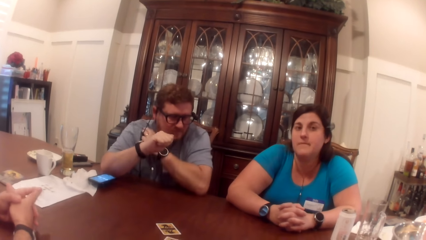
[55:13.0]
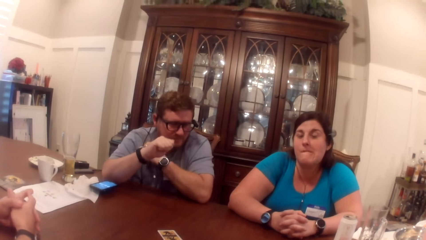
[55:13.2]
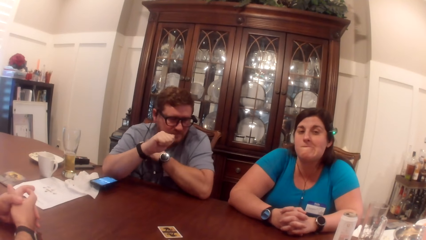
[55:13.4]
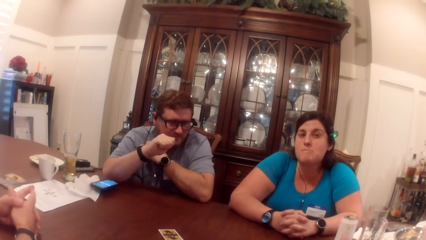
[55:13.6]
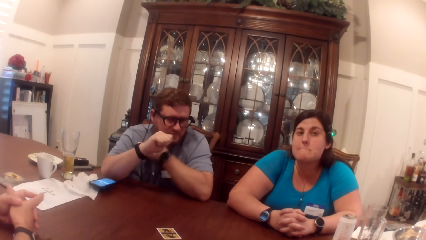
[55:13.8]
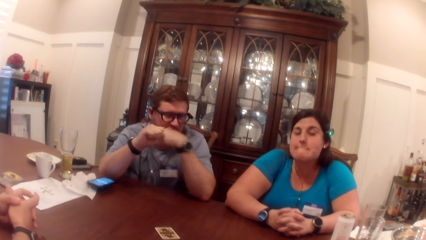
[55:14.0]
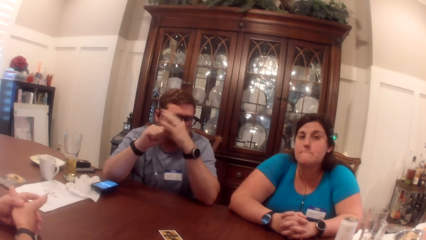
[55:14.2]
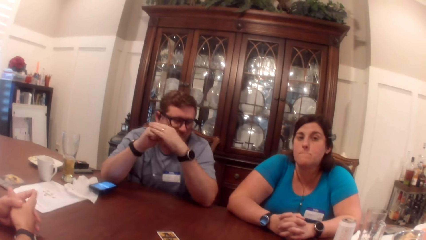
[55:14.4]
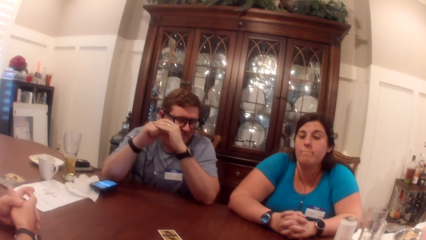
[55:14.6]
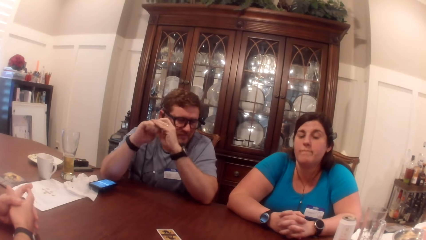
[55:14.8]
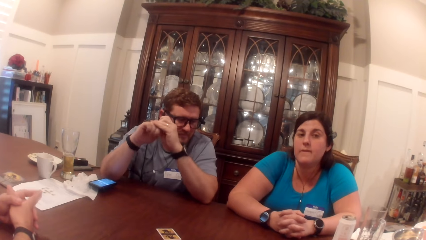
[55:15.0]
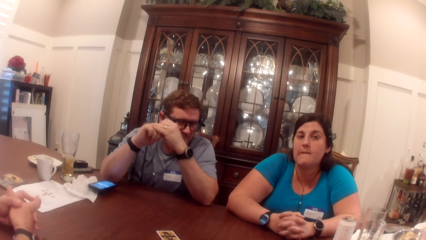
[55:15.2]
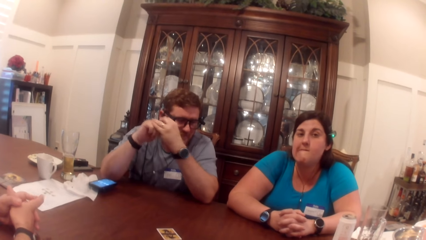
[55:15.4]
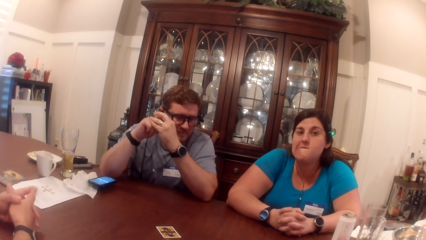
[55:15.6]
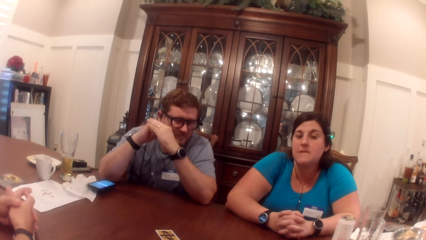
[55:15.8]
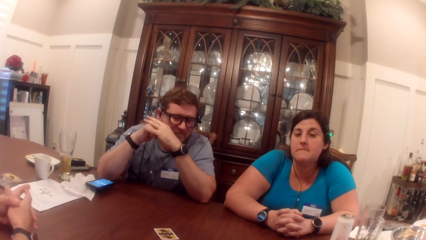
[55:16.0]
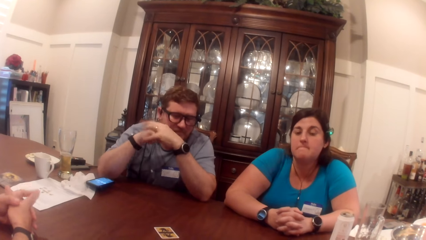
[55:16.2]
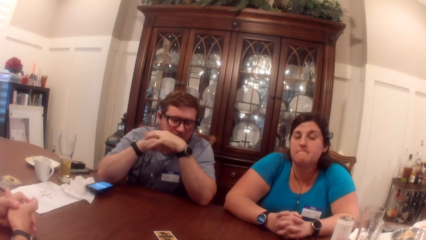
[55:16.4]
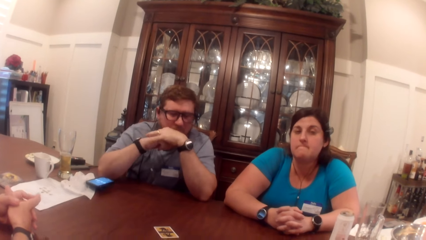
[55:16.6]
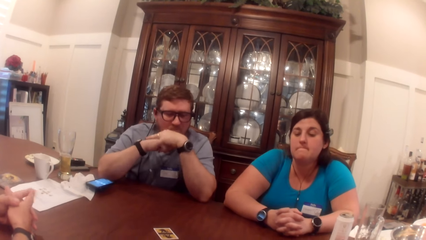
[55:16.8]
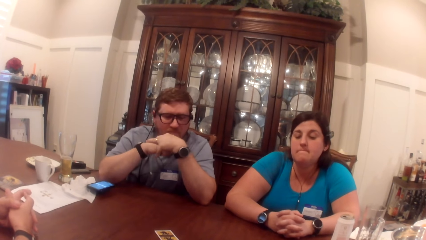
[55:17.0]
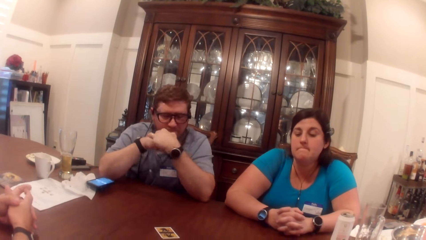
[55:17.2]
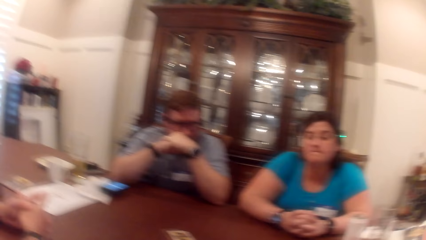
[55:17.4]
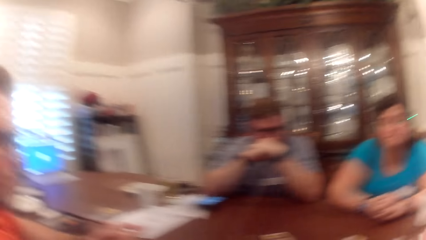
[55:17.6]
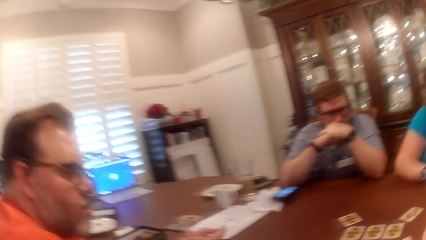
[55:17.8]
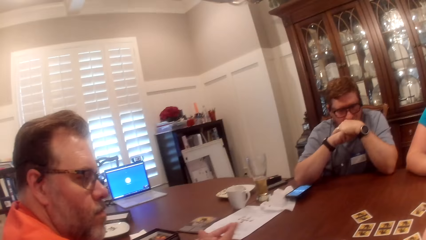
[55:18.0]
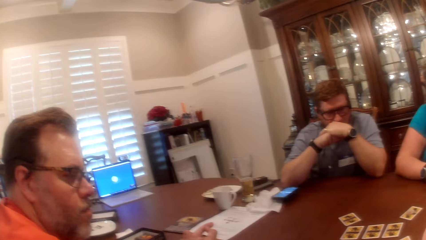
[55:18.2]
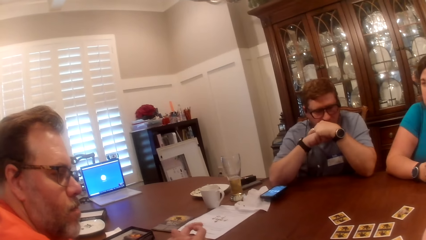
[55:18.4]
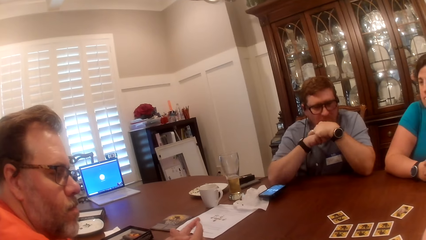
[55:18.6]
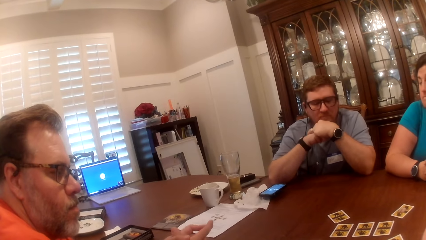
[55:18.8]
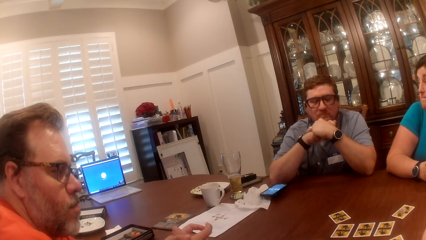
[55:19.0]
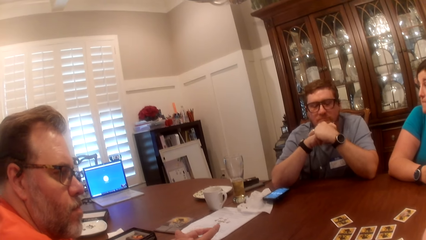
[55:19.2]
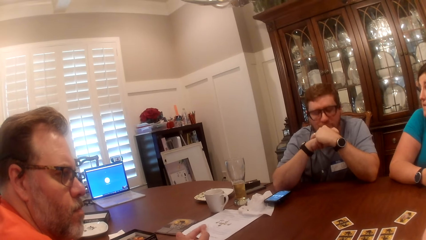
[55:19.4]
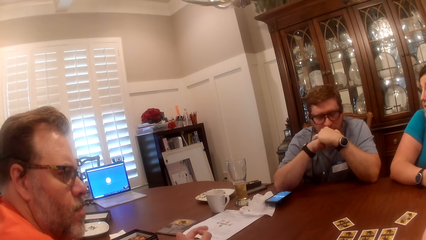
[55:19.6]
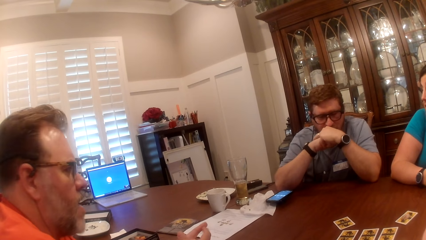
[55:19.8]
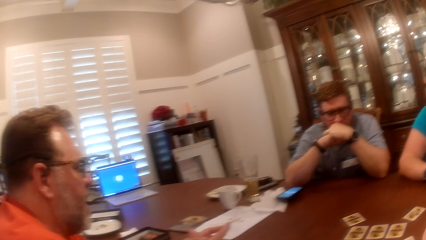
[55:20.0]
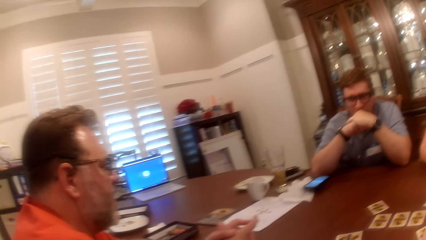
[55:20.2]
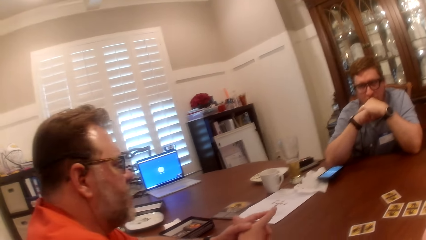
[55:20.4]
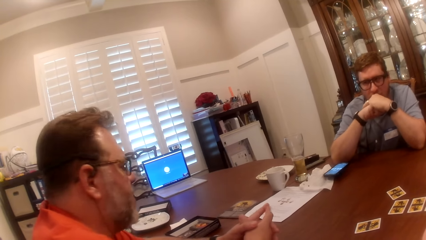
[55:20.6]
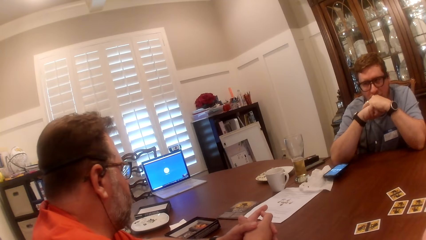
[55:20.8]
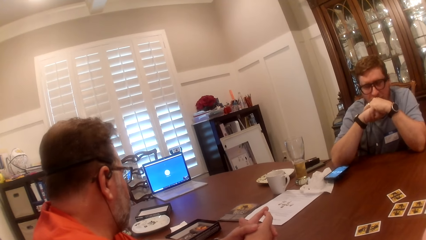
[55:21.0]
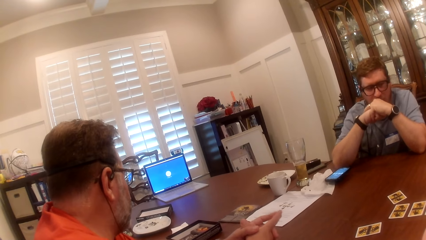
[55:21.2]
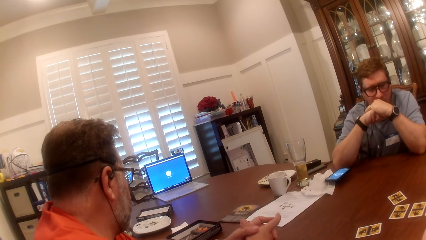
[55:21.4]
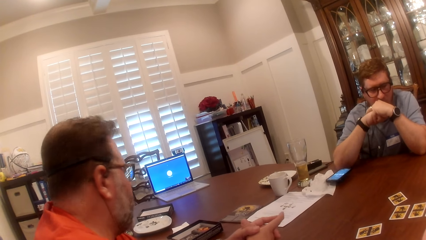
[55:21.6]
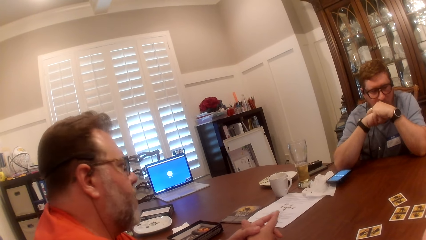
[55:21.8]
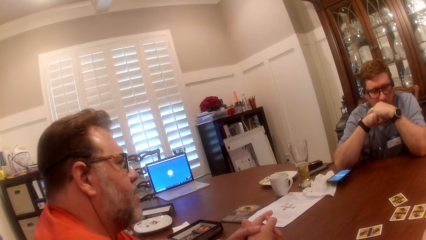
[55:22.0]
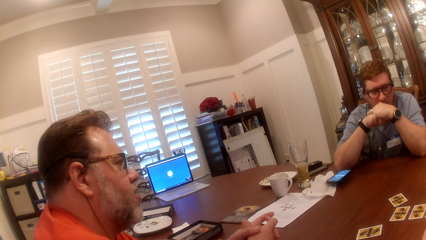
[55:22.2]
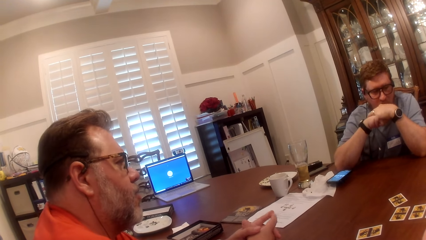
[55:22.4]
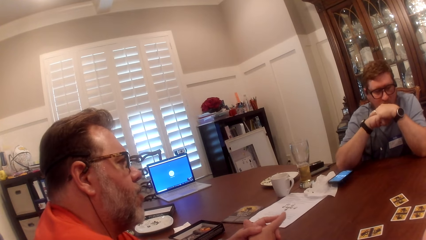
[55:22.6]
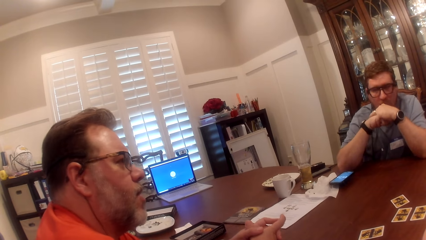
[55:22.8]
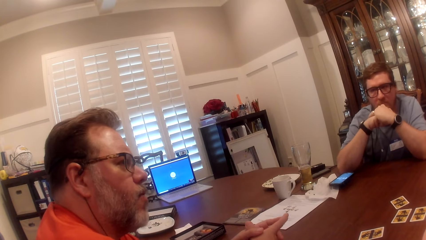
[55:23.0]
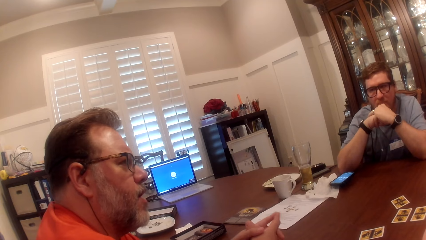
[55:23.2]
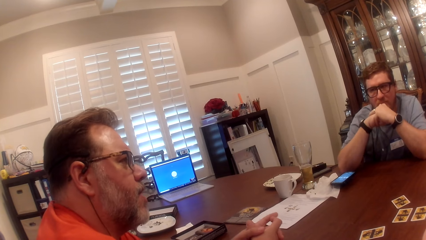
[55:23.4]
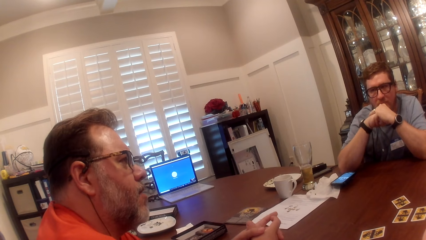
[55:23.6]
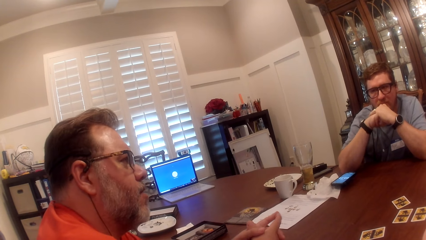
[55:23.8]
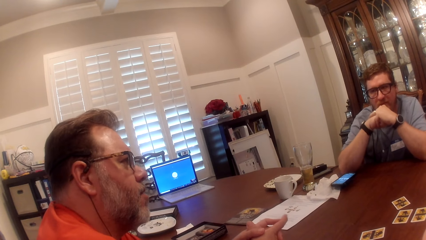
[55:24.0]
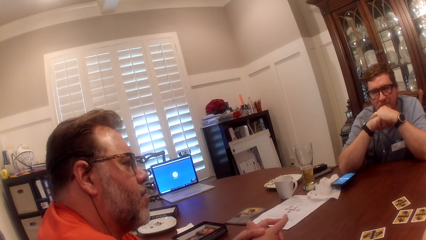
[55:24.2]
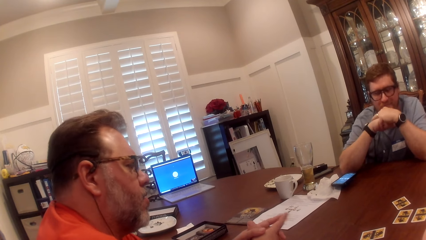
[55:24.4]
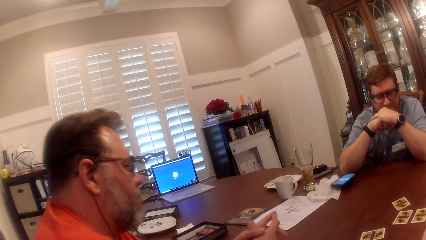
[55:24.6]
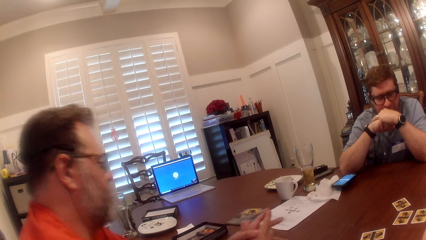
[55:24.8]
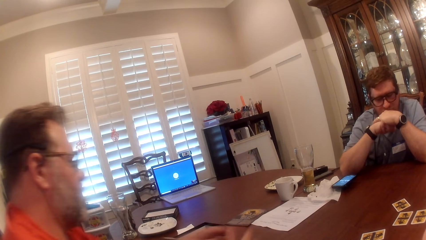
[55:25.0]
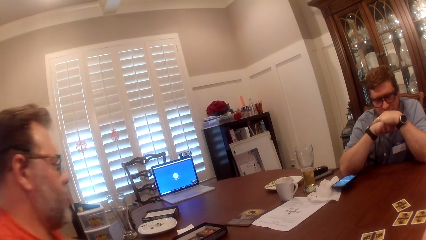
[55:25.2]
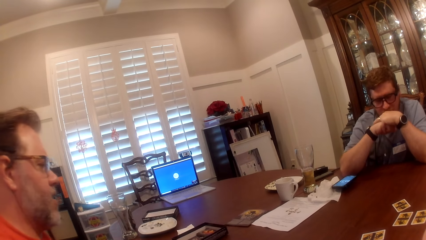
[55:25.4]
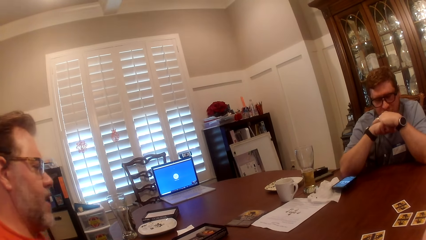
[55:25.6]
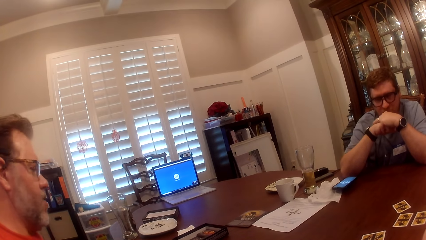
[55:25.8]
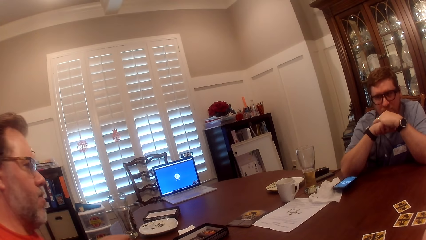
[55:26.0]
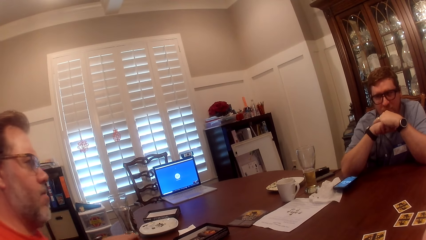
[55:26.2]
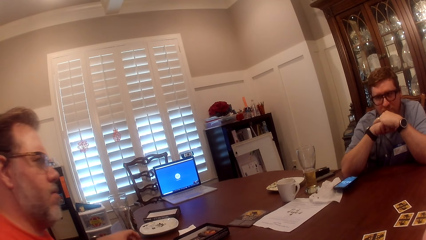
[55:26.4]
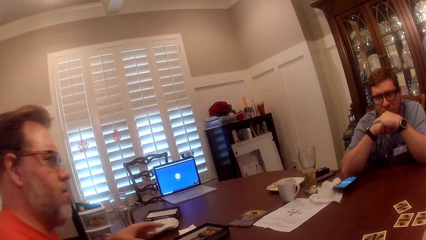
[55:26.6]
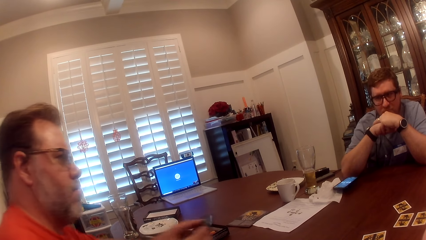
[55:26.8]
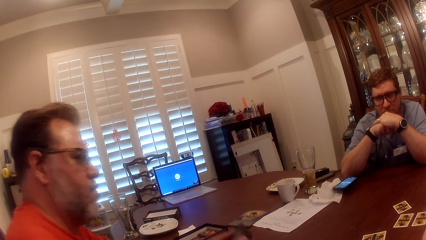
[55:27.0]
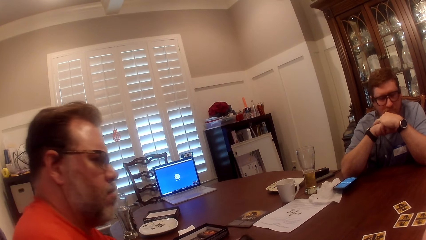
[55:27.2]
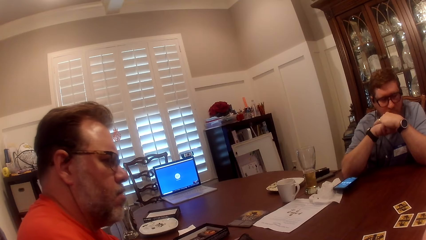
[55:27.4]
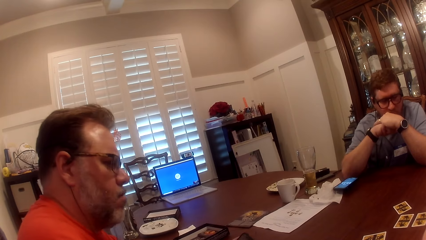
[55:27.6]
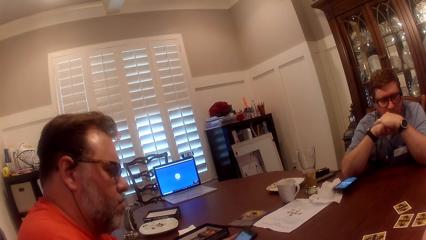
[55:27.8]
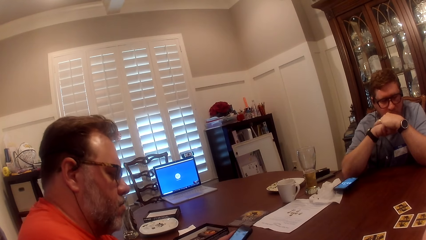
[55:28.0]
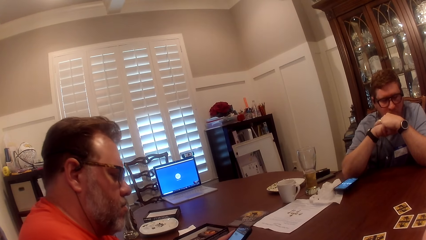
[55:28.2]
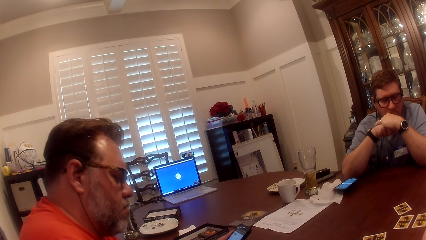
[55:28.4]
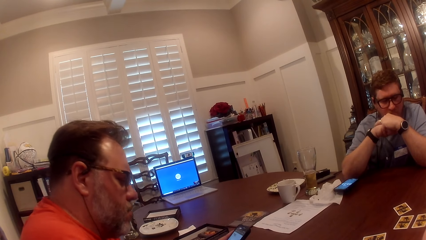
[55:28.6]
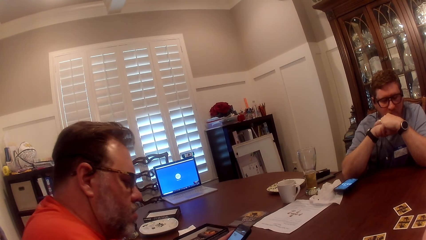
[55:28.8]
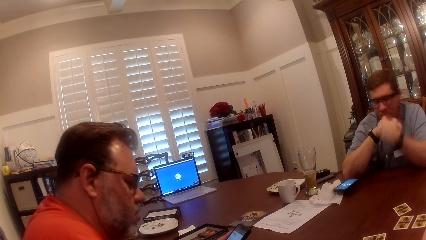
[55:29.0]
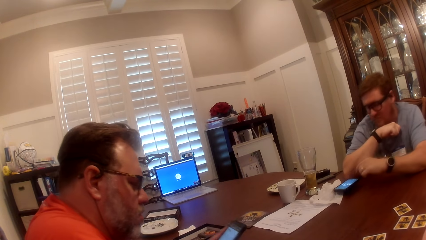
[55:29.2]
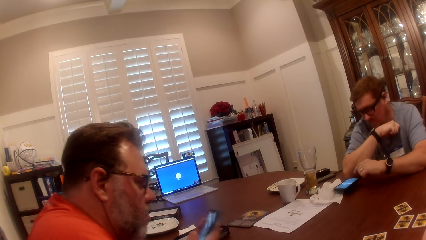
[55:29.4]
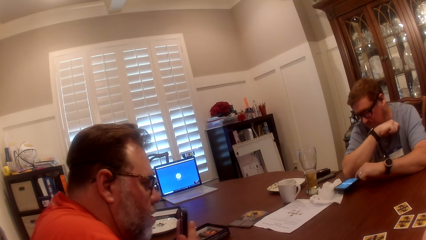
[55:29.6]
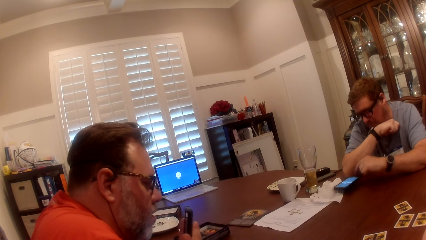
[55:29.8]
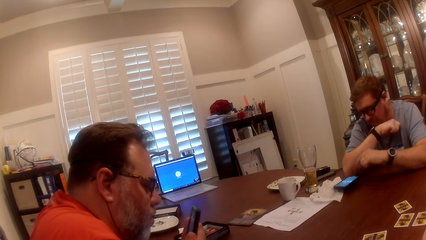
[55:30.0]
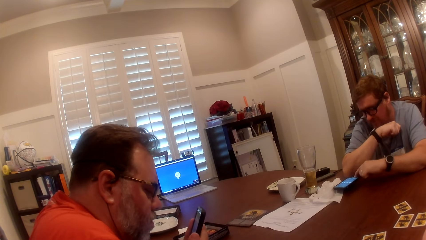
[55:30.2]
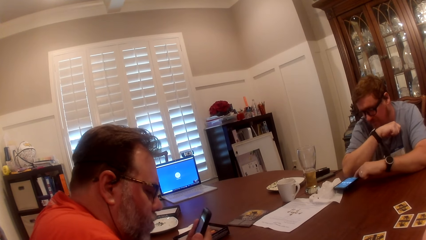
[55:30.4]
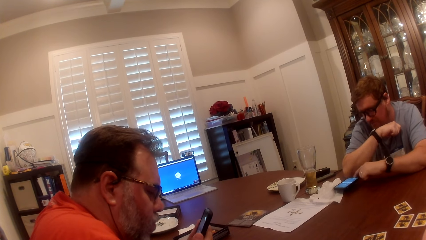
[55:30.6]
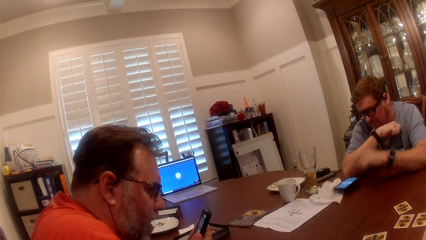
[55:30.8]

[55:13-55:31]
The man rubs his hand with his left hand. The camera wearer looks around. The man places both hands beneath his jaw. Another man talks to the first man. Another man takes a phone from the table with his right hand, and operates the phone. The first man operates a phone on the table with his left hand.
